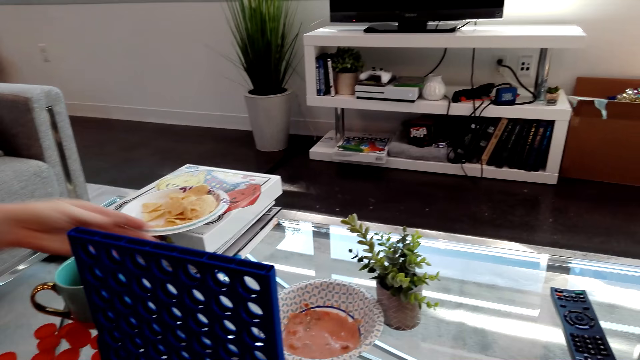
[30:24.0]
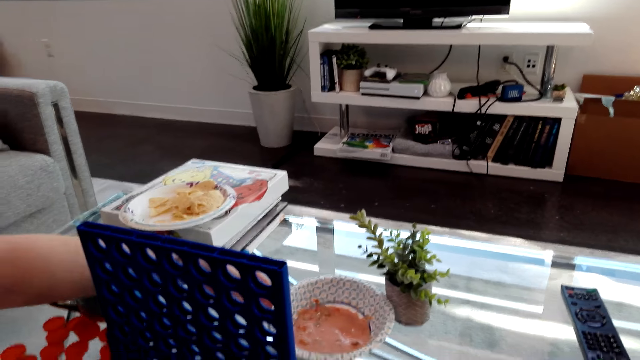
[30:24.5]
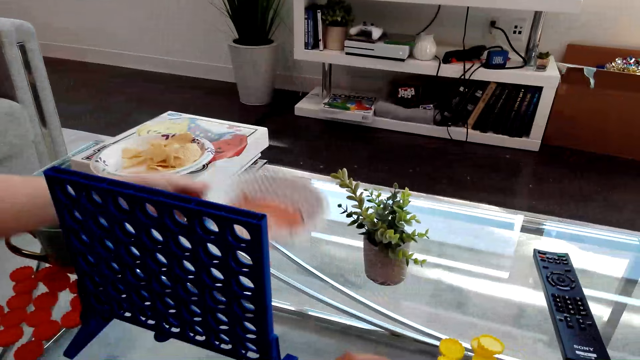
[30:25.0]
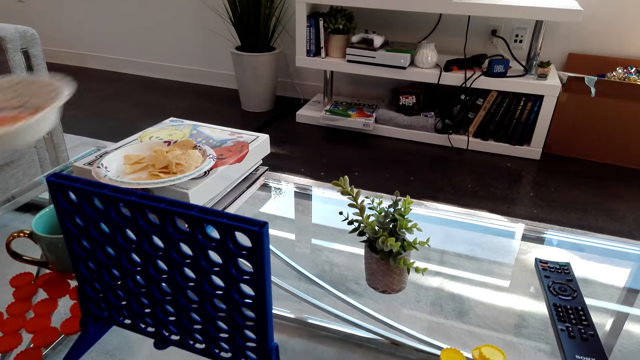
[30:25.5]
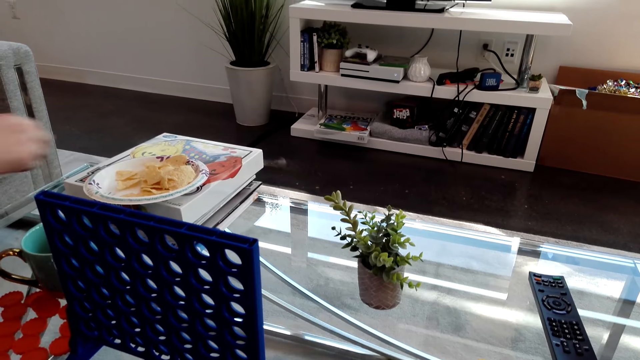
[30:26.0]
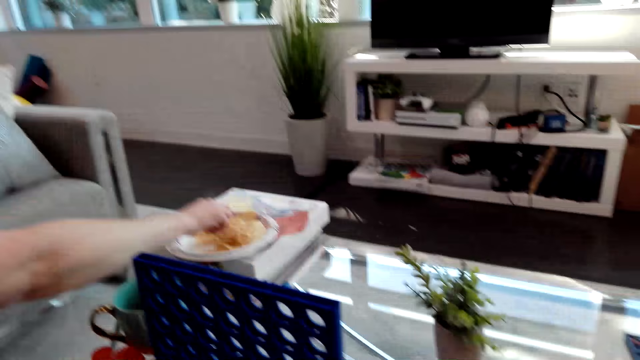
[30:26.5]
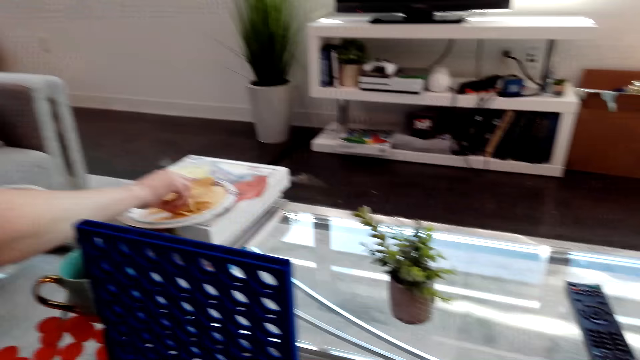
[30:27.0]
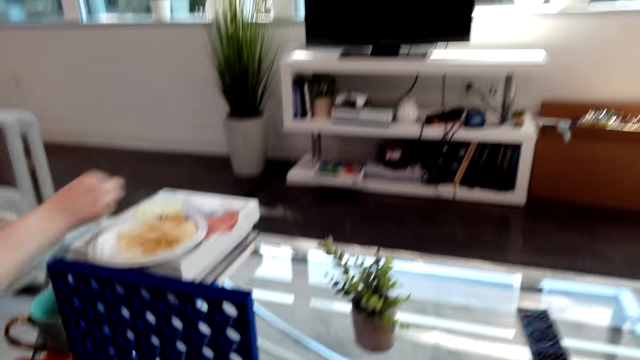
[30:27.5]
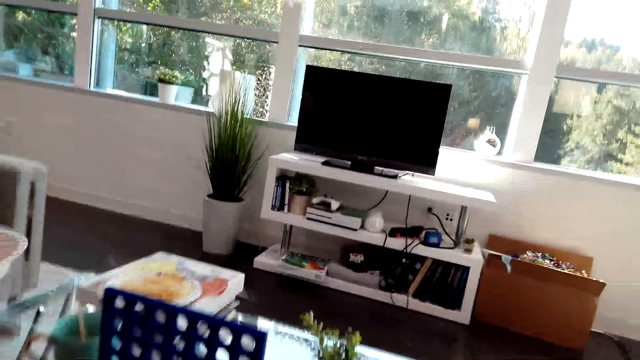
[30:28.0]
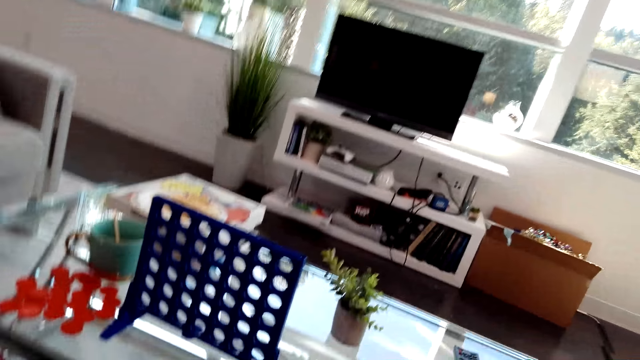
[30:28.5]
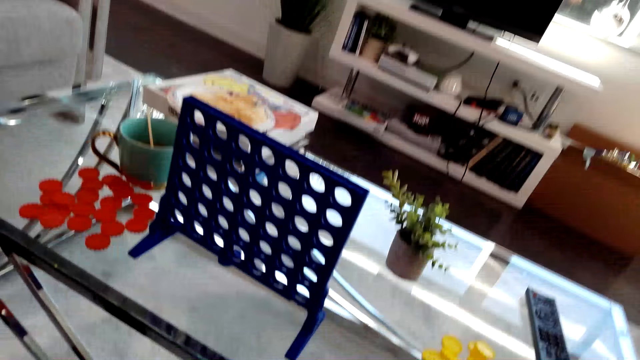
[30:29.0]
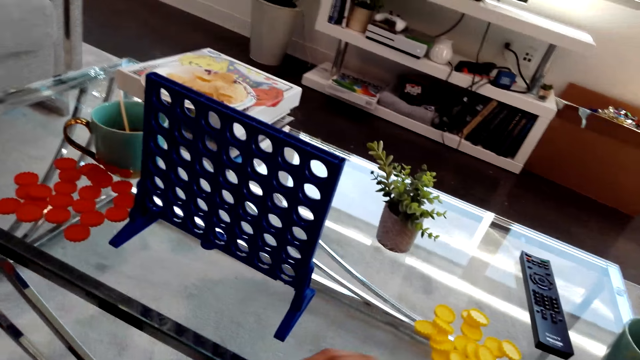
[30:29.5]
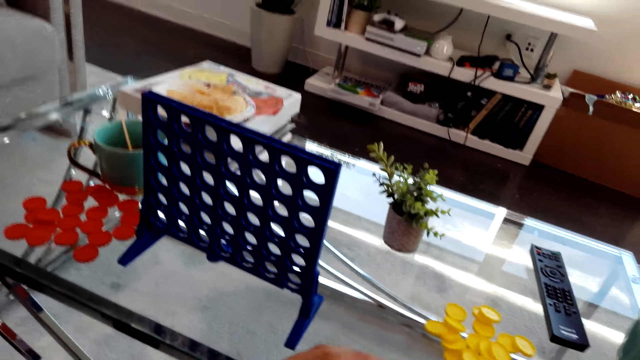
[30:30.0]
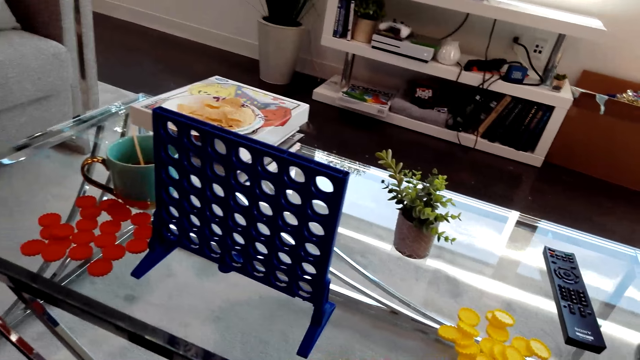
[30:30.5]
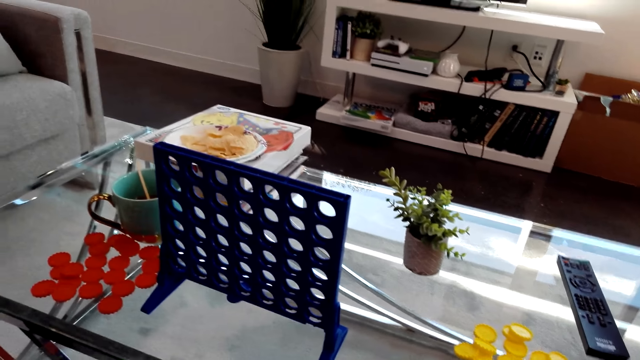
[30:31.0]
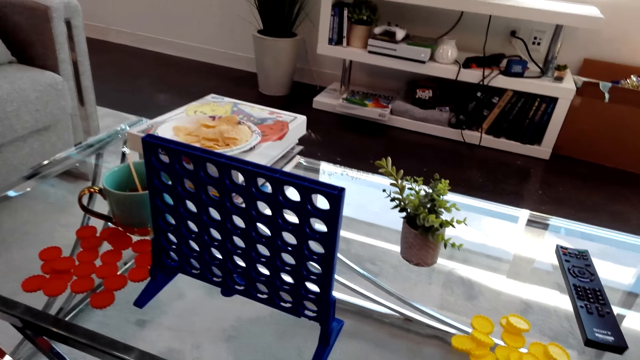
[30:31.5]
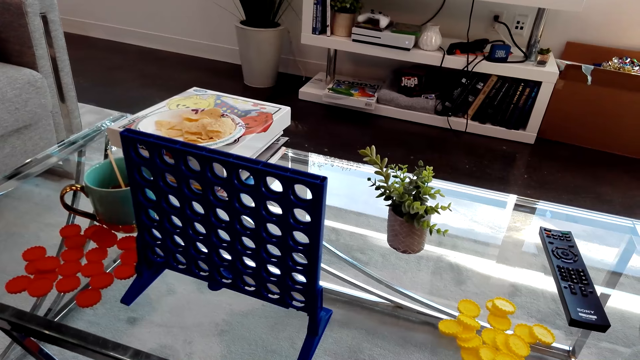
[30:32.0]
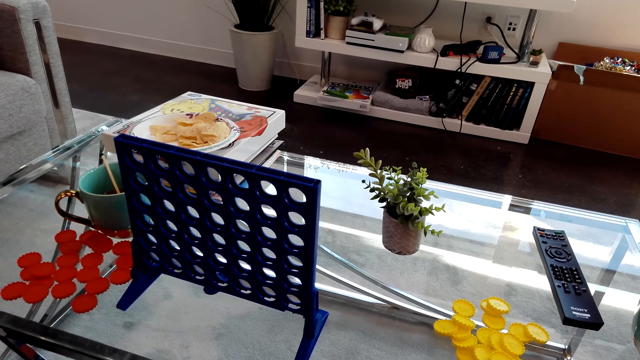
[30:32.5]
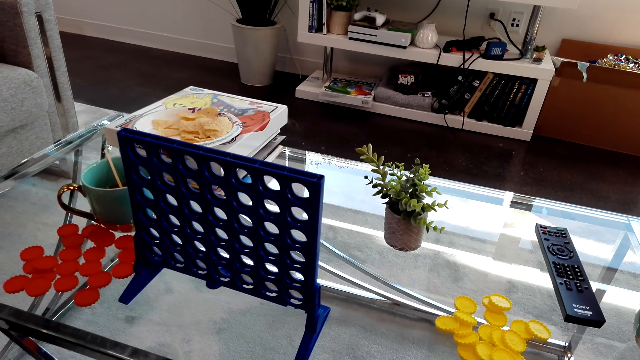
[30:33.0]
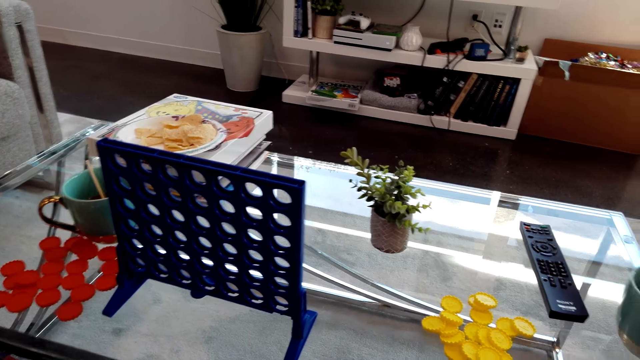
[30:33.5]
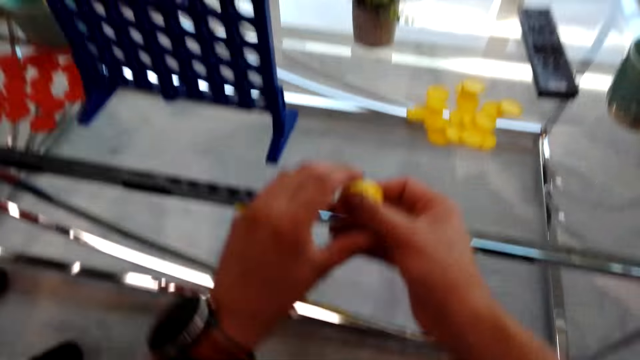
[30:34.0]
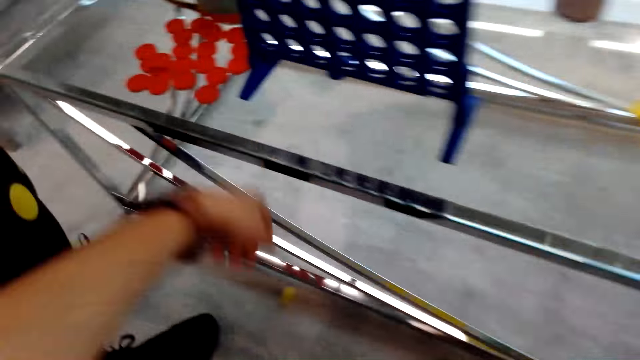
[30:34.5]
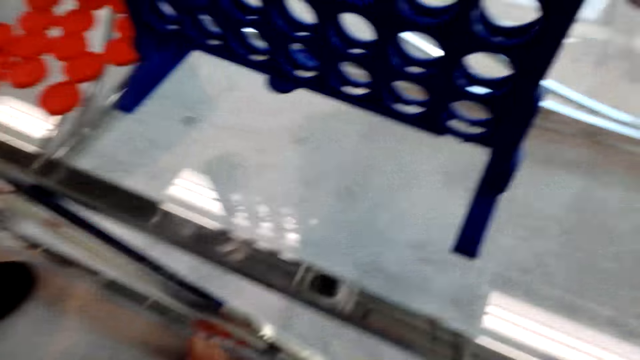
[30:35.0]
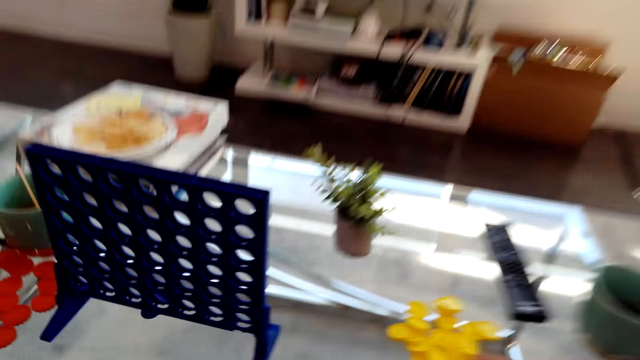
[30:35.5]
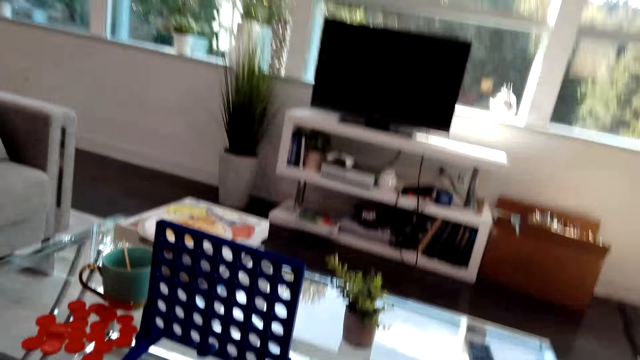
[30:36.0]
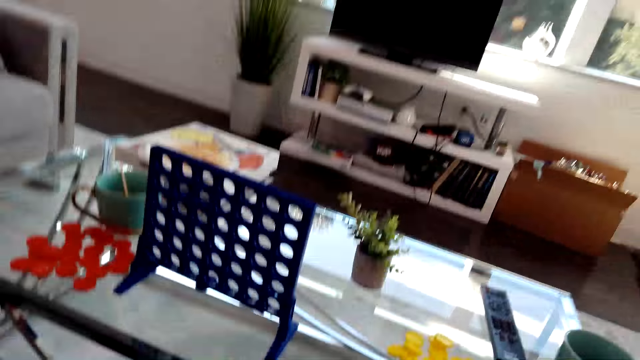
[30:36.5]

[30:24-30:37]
A lady picks a bowl or plate from the table. She picks a snack or crisp from the plate. The camera wearer looks around.

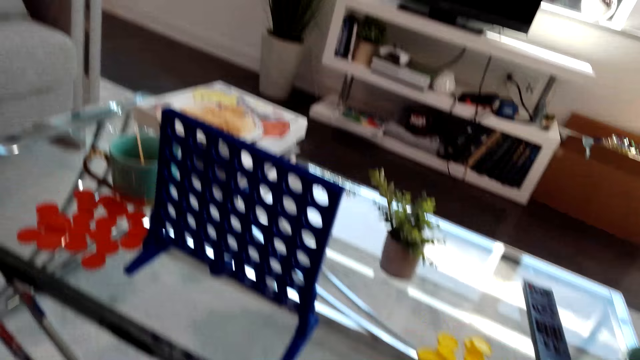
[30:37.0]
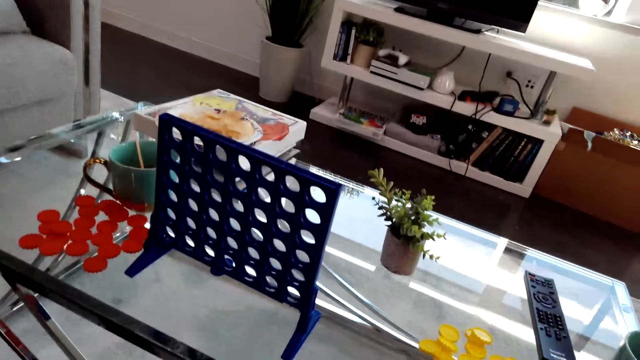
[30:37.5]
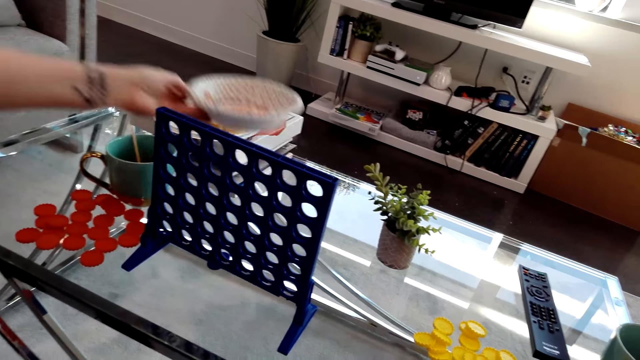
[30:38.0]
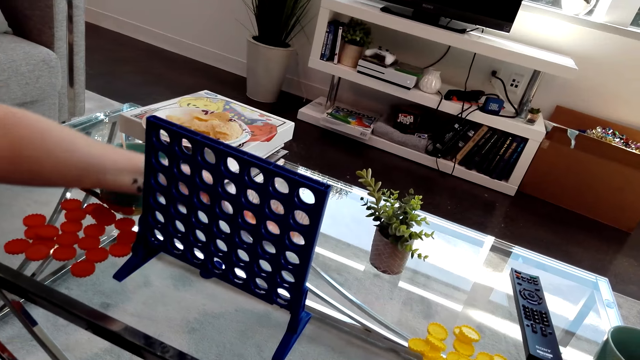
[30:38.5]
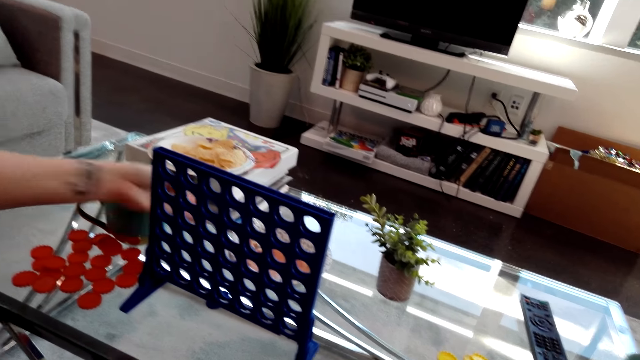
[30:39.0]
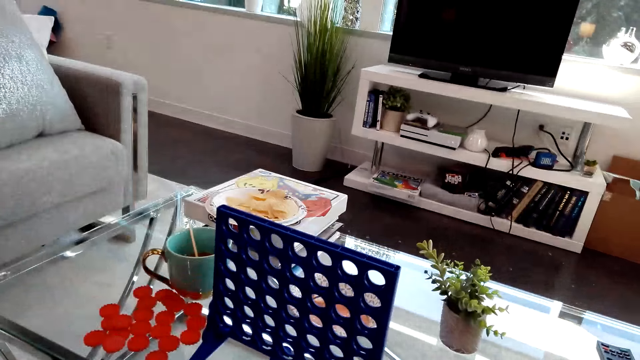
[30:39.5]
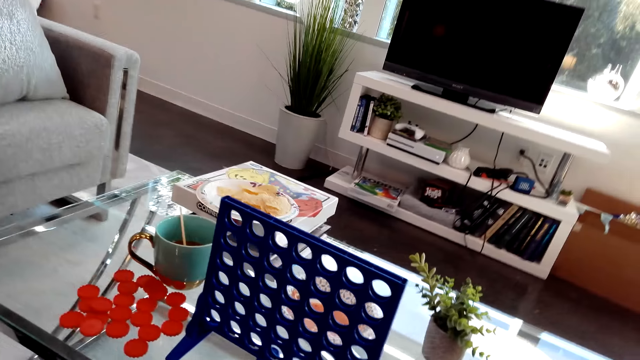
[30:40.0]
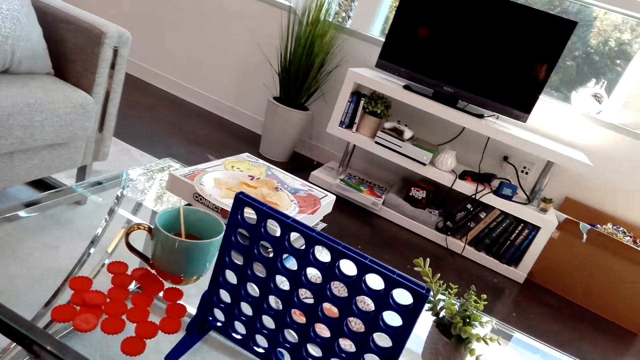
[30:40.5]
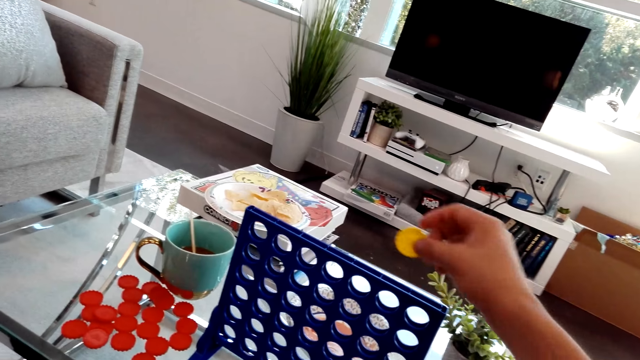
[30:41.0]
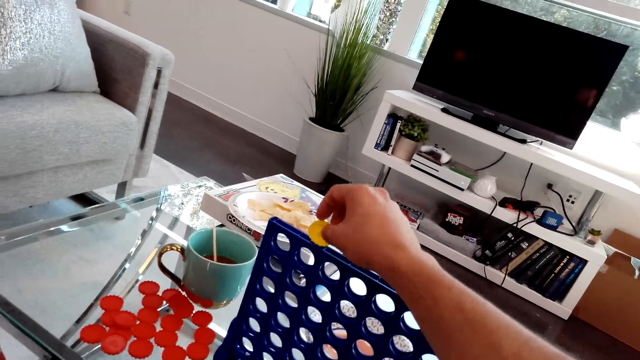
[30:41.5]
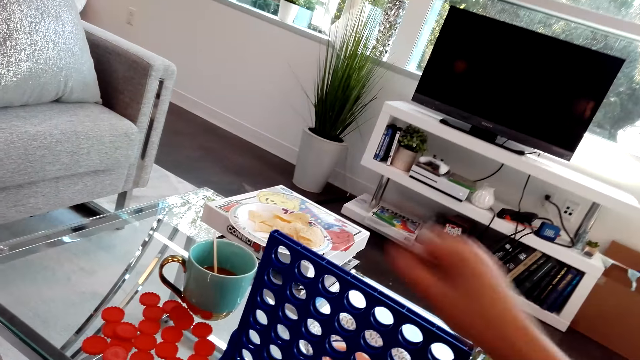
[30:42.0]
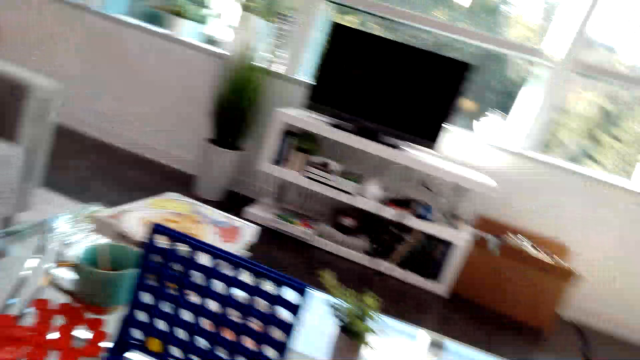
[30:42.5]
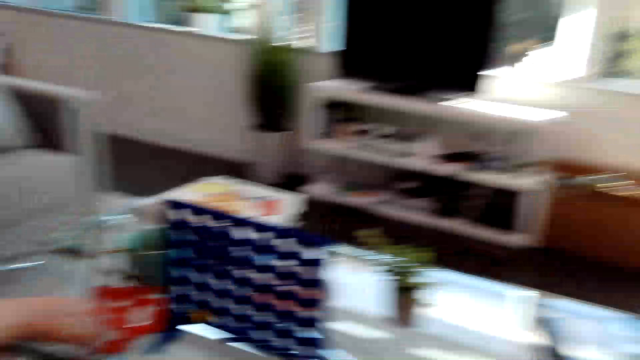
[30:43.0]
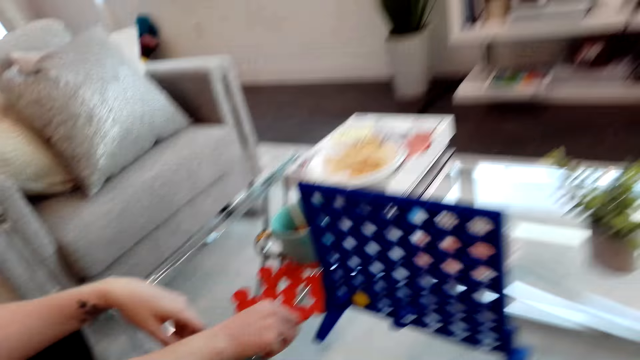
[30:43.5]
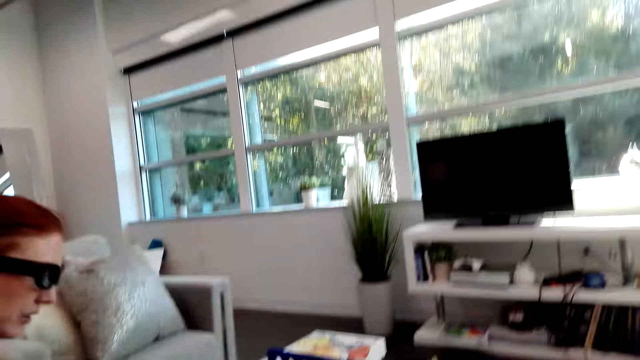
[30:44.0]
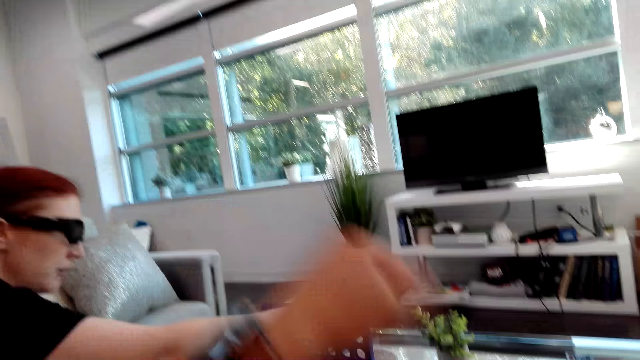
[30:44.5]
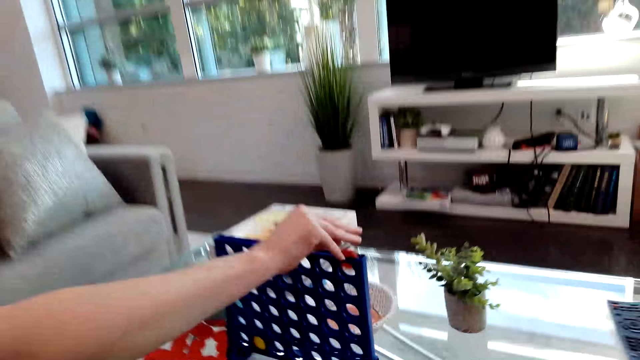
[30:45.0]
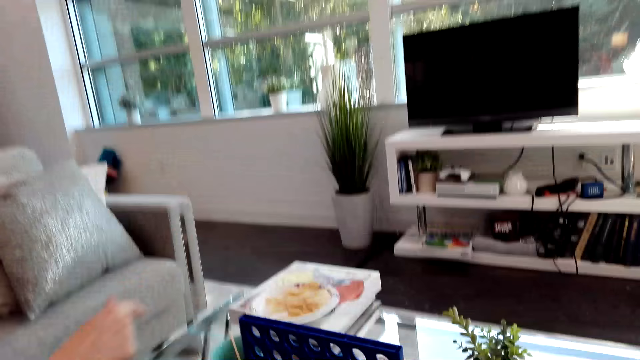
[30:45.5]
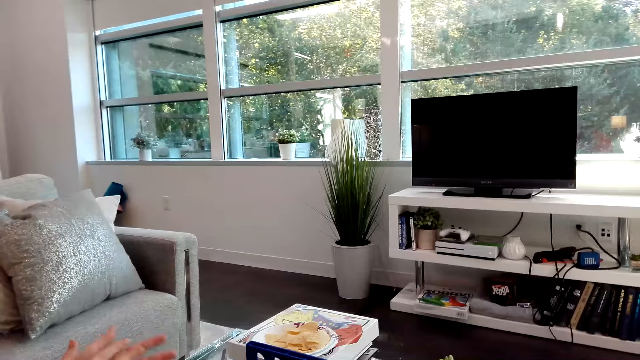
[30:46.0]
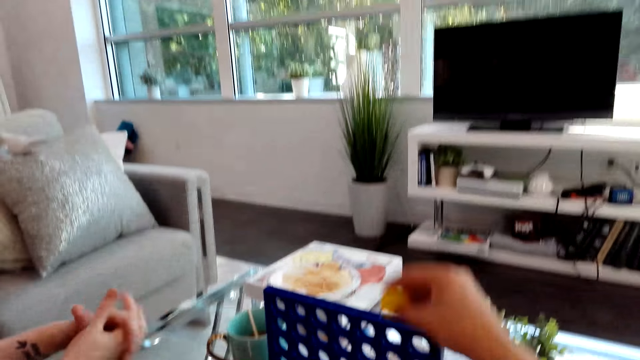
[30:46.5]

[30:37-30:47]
The lady puts a plate on the table. The camera wearer drops connect 4 game coins on the board. The lady picks connect 4 game coins from the table and drops connect 4 game coins on the board.
